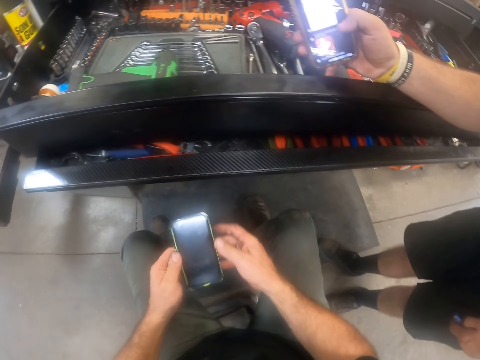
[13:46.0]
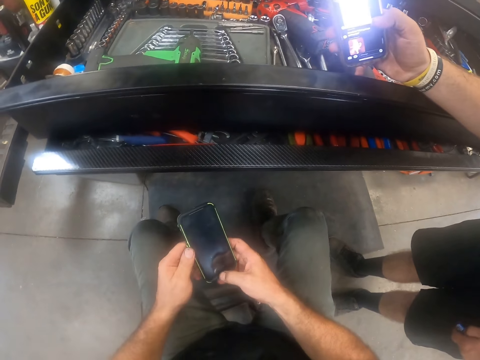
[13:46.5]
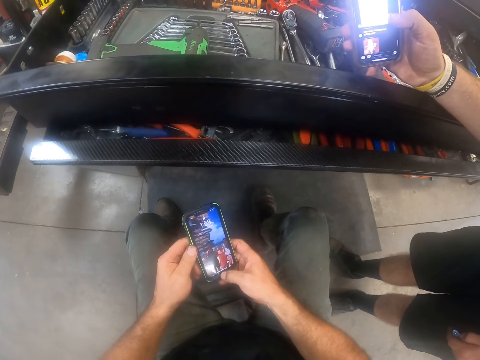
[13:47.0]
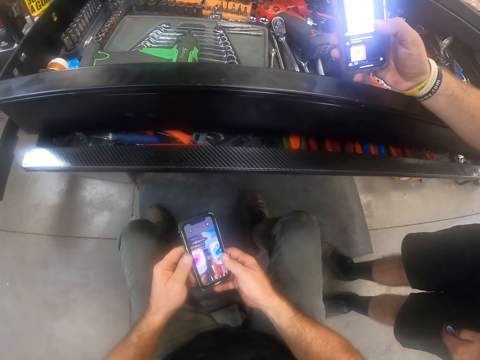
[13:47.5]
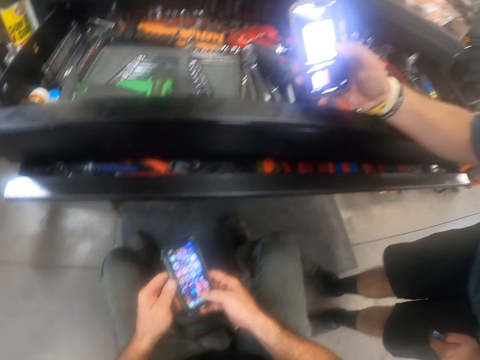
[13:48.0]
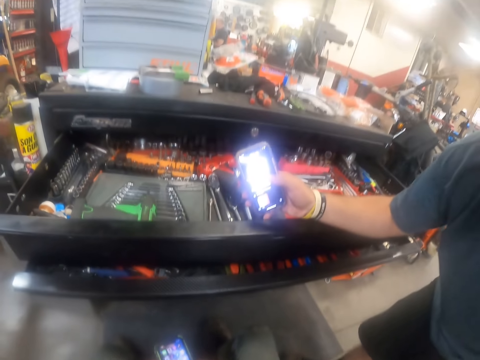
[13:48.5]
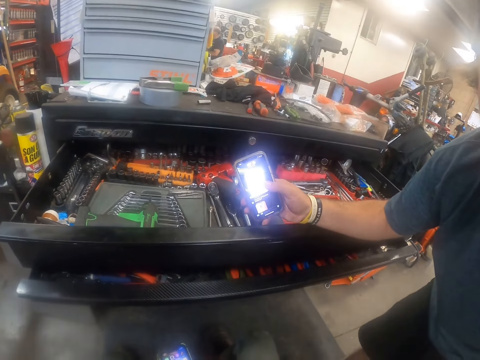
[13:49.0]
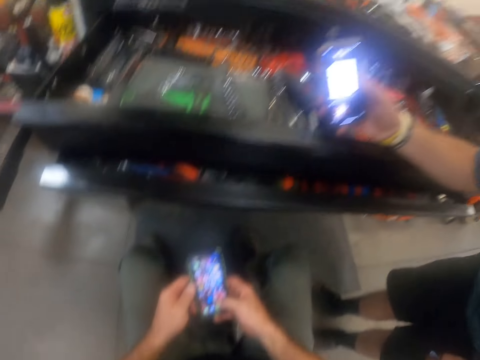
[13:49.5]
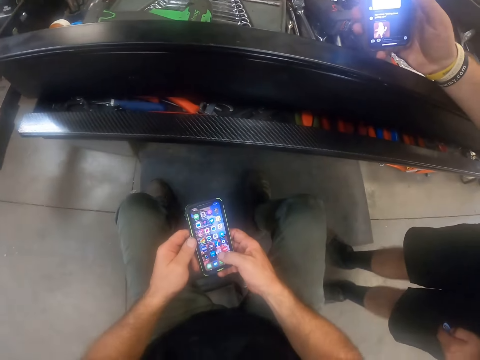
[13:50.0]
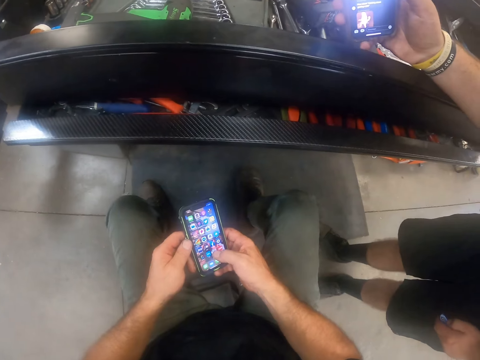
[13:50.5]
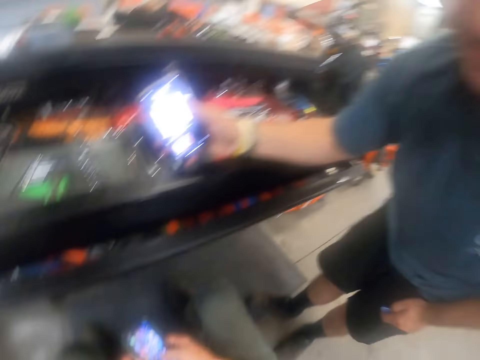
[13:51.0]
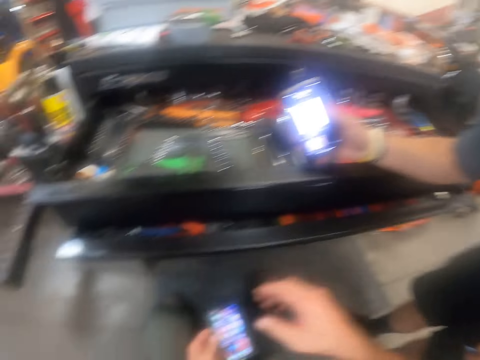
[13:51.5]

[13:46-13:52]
The camera wearer operates the mobile phone with his hands. He touches his face with his right hand.
